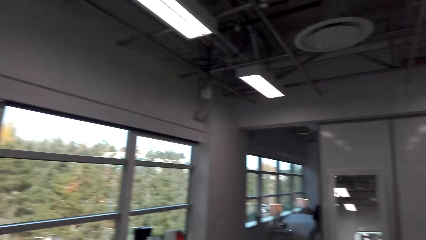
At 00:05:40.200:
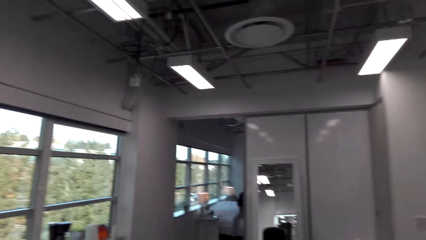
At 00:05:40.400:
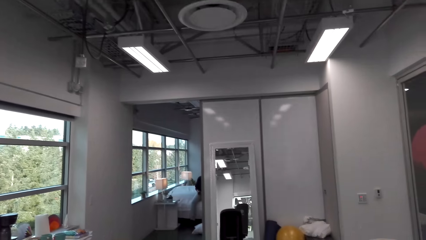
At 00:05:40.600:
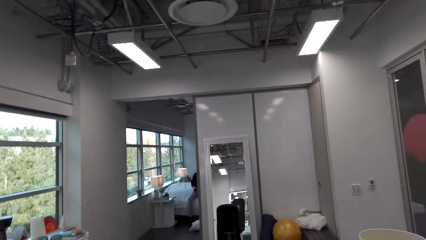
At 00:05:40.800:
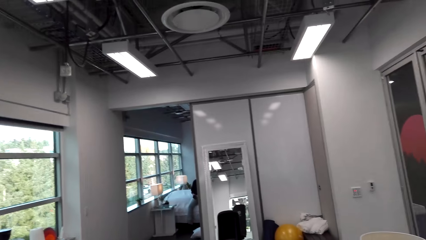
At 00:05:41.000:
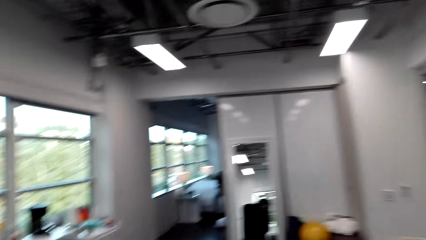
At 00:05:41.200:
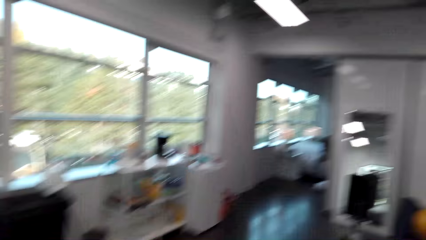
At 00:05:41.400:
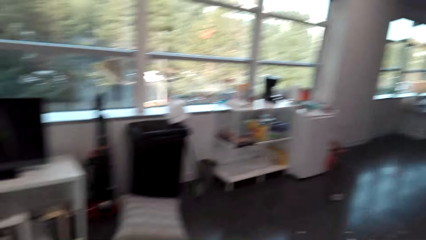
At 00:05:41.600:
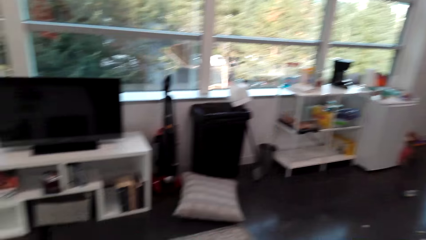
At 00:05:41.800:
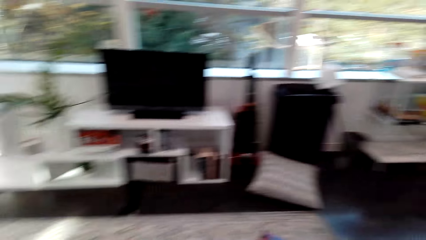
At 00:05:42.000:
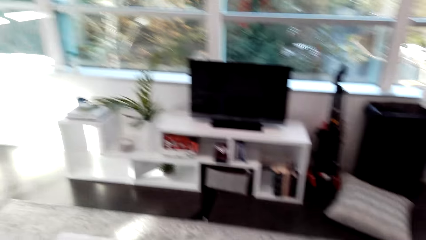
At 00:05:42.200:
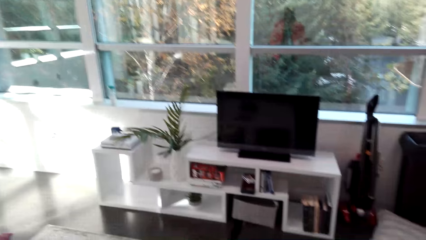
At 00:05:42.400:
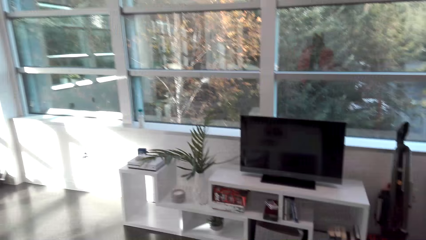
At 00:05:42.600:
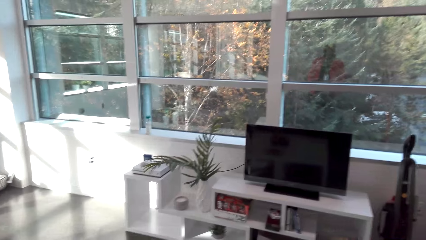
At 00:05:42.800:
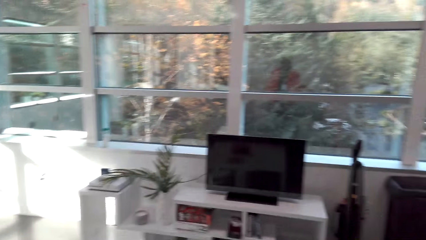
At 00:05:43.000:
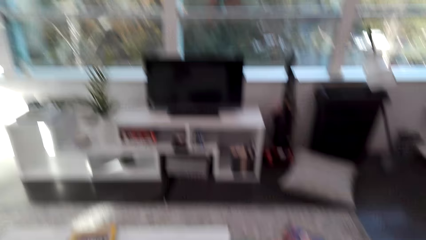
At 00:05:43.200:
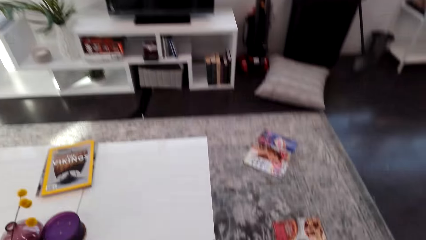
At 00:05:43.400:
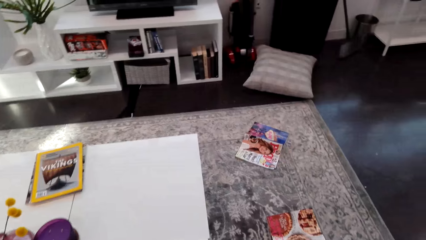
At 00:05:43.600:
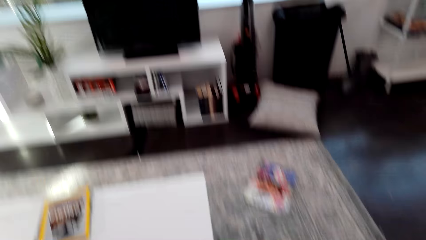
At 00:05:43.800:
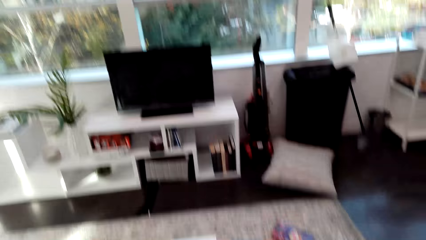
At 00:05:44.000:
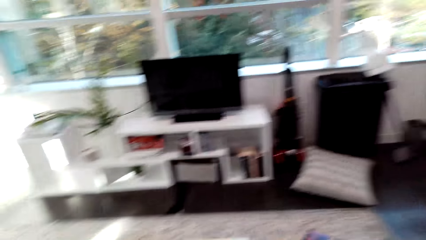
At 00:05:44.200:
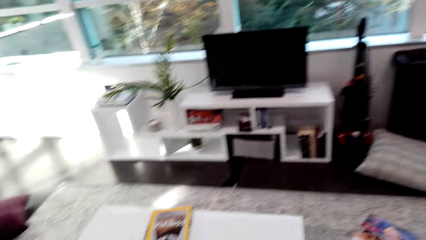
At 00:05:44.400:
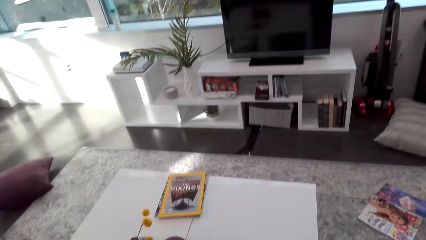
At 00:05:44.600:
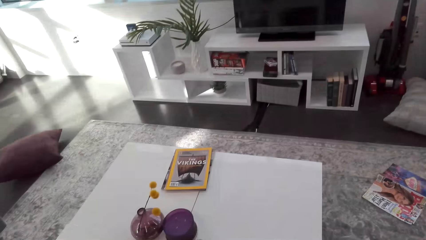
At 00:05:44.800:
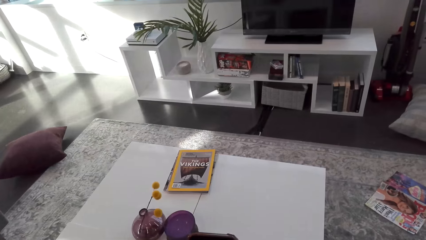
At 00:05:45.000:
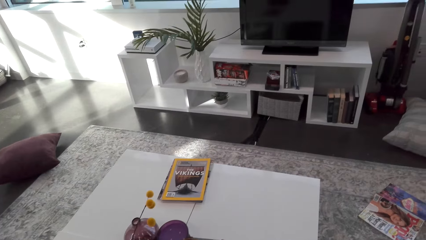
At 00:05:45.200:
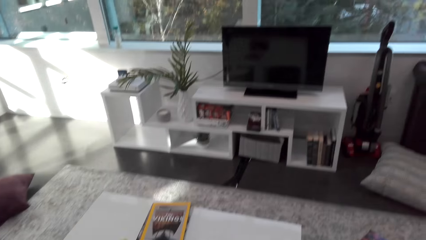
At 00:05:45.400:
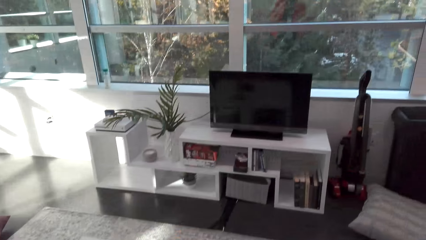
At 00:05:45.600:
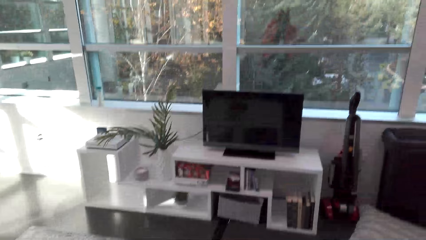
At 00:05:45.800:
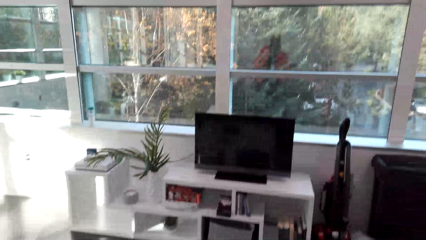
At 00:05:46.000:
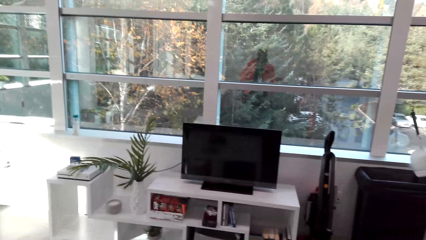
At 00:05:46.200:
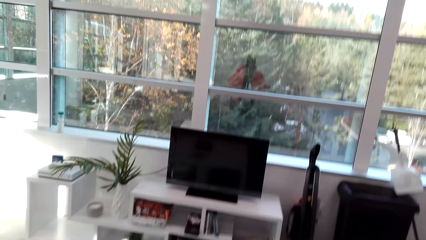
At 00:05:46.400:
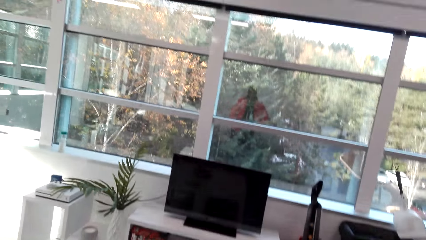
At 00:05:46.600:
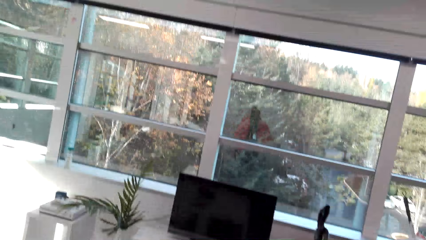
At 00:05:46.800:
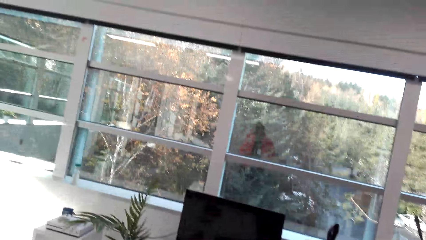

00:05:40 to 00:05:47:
The camera wearer walks around. They look around.

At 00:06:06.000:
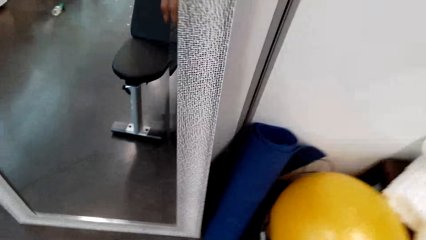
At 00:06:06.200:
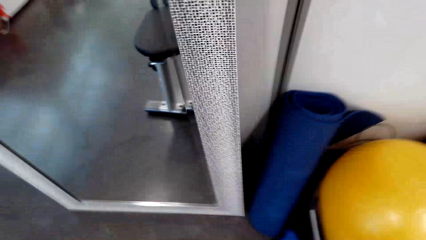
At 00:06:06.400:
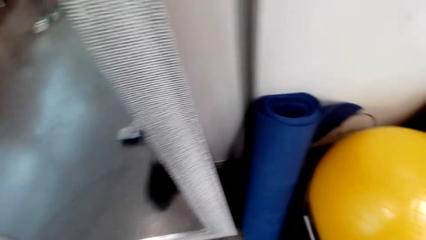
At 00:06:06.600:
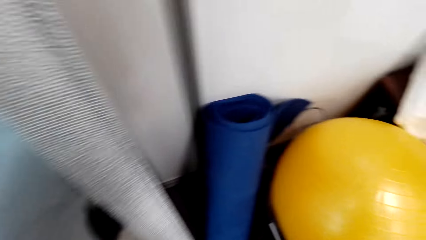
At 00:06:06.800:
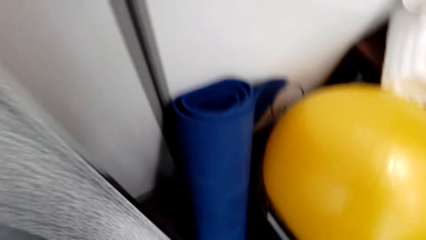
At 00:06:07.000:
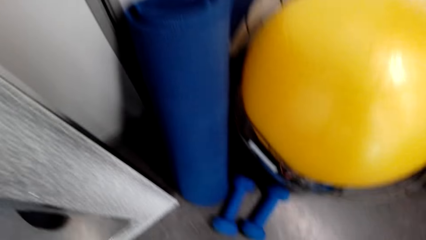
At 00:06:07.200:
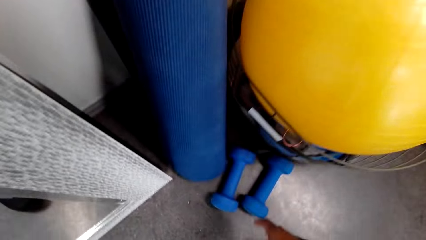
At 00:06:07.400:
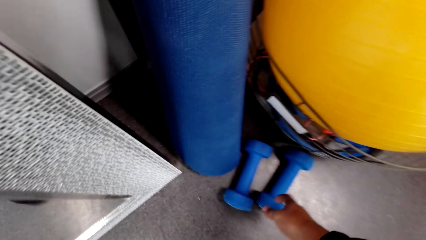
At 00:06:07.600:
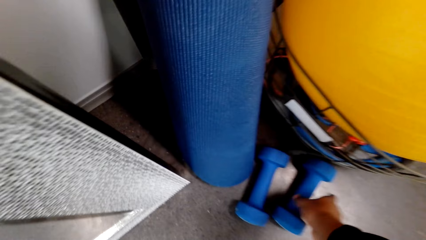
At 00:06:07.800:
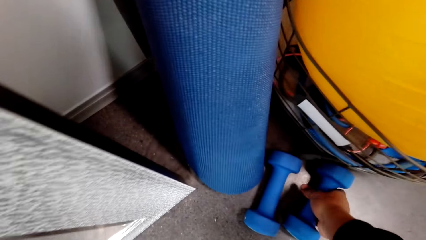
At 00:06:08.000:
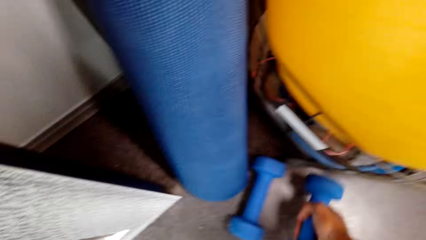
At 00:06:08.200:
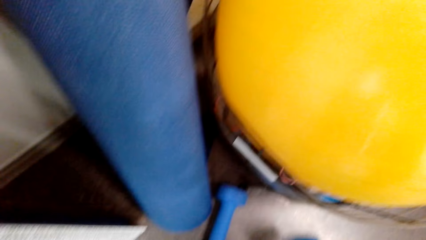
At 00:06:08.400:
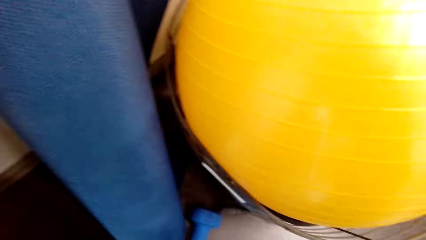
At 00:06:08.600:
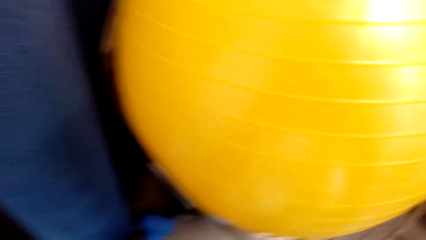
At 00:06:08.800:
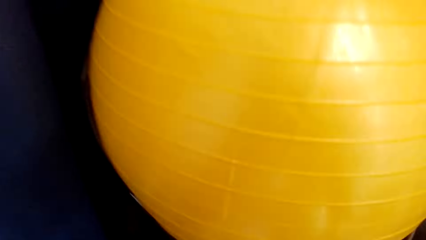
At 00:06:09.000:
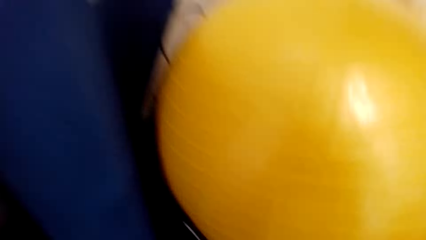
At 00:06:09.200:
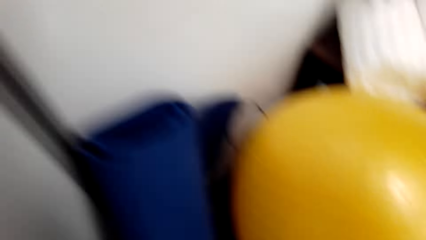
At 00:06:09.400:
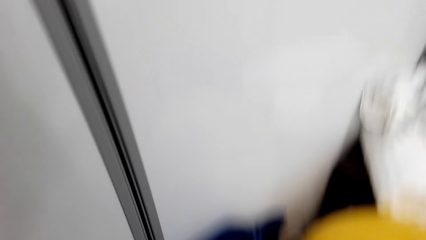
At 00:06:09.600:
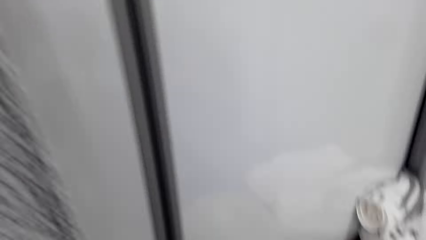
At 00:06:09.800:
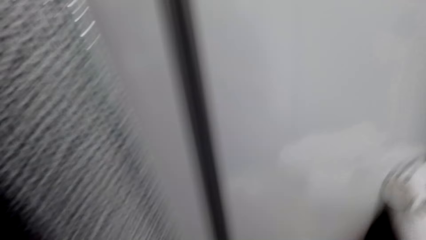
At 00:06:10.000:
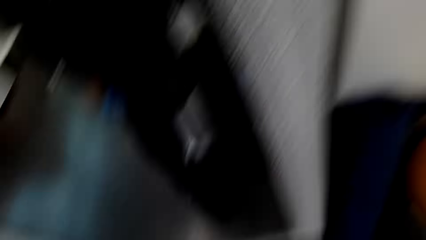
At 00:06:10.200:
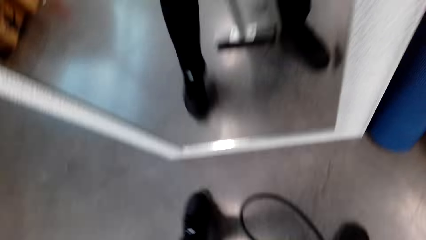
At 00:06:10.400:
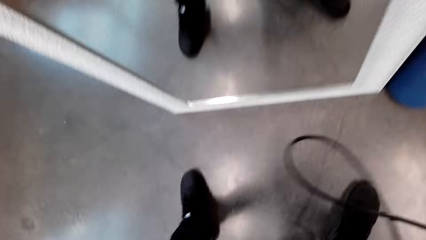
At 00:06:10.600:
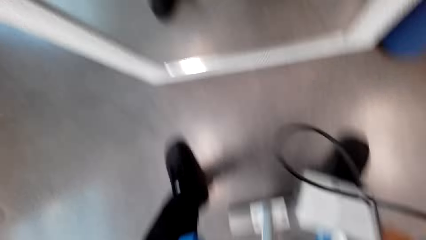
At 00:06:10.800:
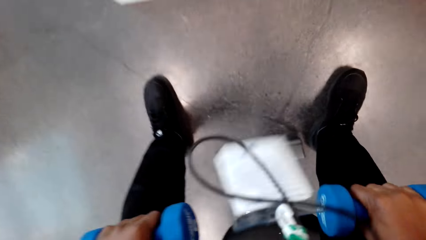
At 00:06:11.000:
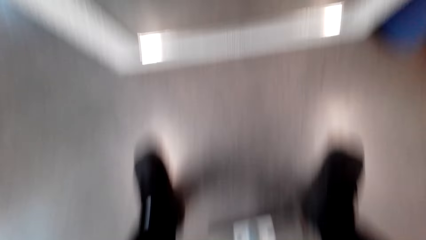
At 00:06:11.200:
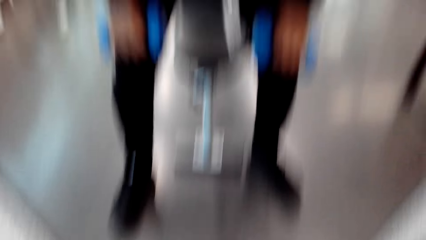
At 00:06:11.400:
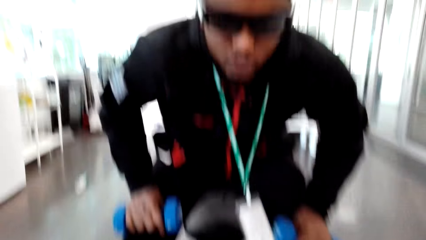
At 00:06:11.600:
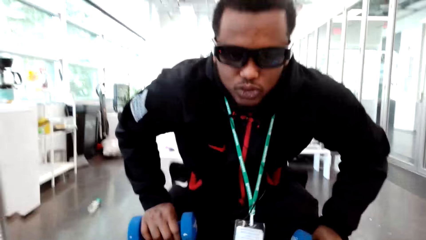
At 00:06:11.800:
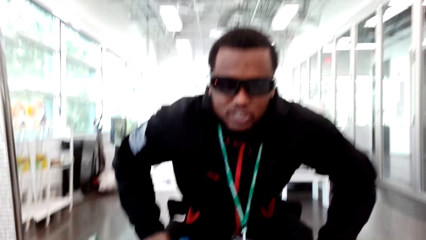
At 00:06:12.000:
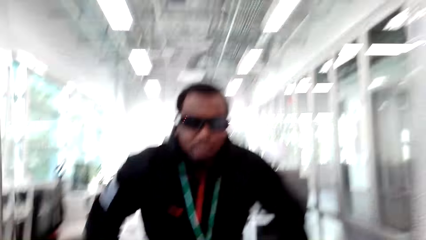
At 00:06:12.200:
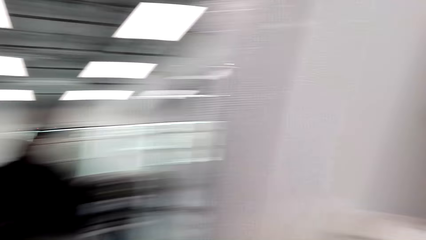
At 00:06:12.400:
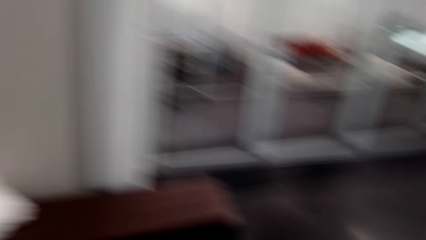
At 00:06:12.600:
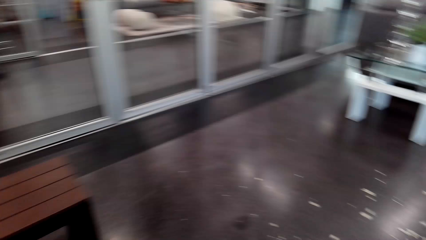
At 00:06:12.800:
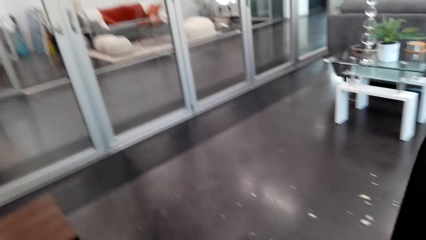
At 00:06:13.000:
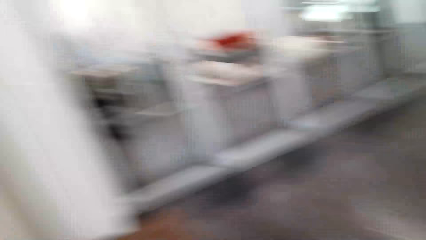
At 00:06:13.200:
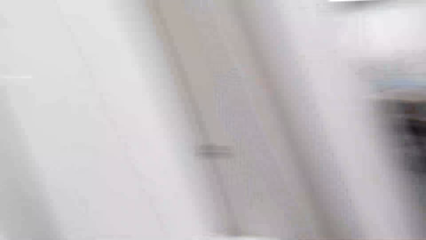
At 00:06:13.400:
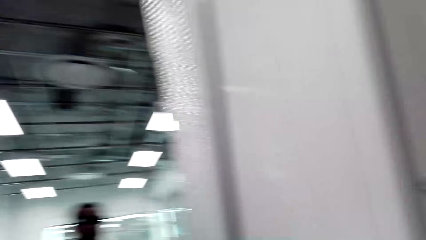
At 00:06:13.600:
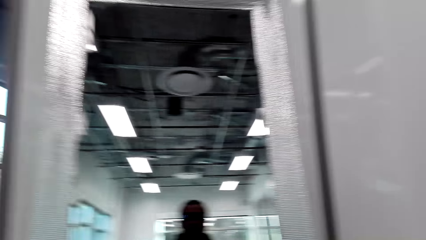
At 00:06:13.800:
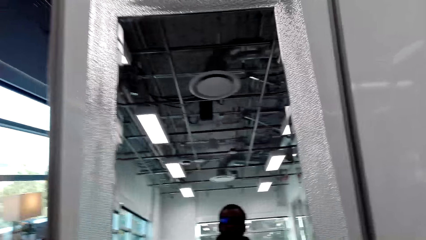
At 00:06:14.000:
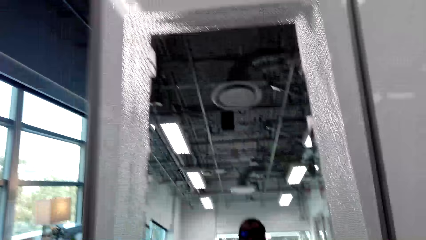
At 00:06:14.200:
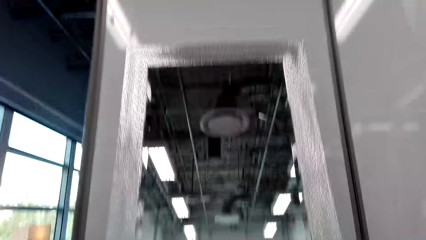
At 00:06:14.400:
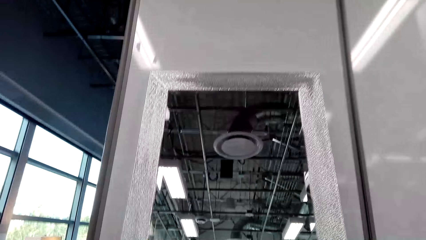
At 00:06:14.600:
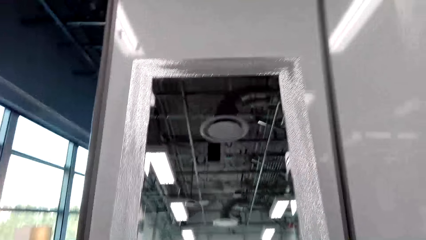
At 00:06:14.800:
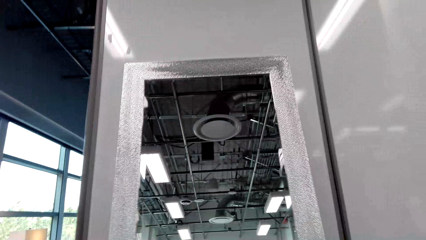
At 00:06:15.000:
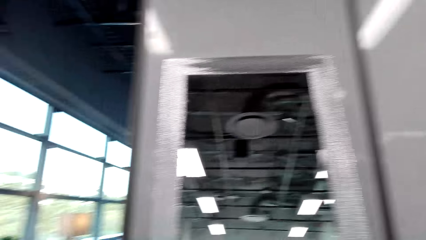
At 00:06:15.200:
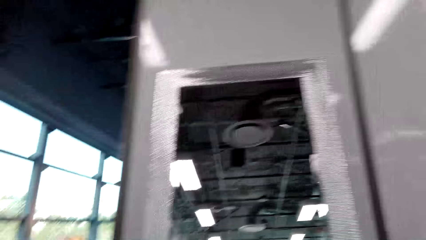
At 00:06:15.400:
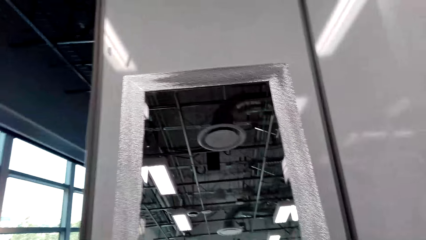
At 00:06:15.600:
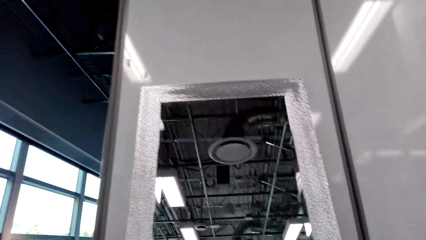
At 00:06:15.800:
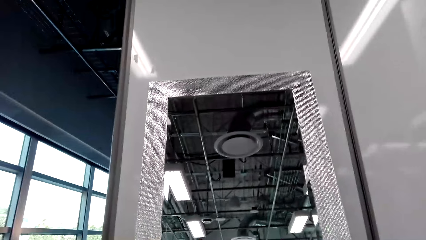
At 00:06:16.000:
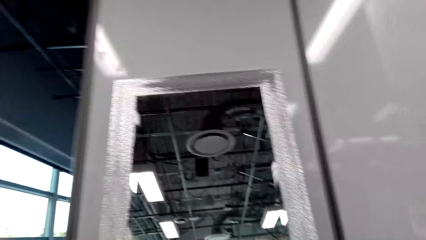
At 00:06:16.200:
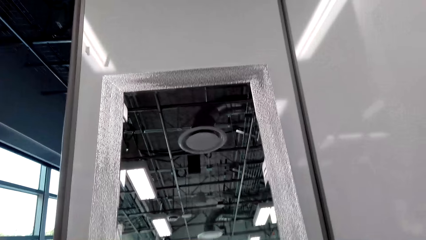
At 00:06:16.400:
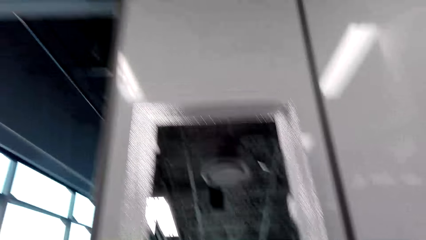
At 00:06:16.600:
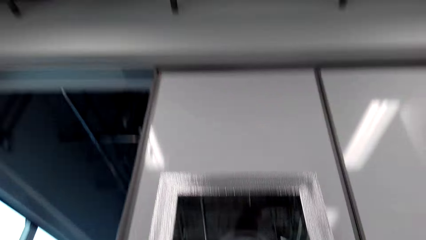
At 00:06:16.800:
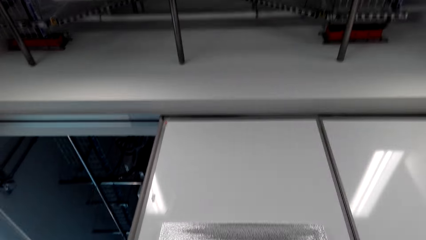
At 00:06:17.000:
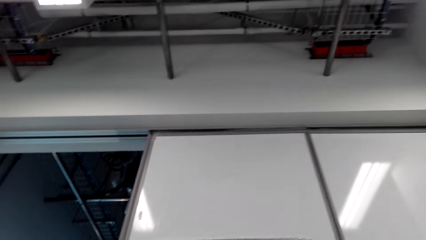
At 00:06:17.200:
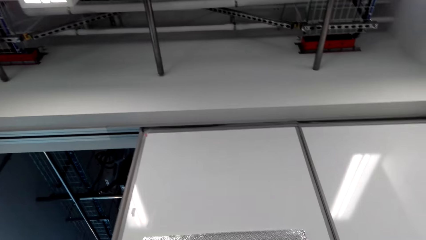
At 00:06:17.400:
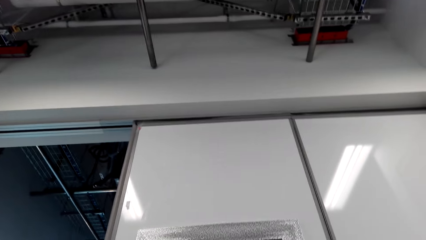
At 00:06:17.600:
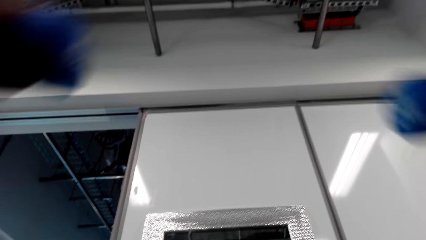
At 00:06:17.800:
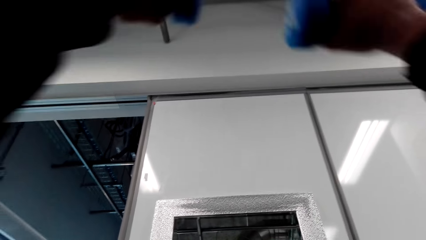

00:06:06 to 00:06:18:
The camera wearer picks a dumbbell set. They sit before a mirror. They look around the house.
